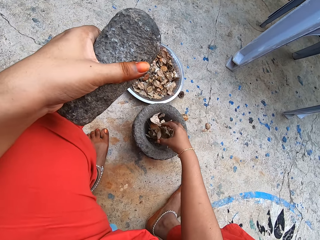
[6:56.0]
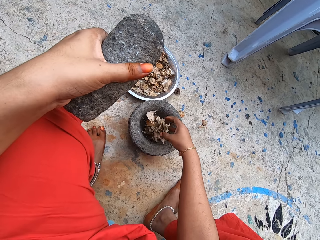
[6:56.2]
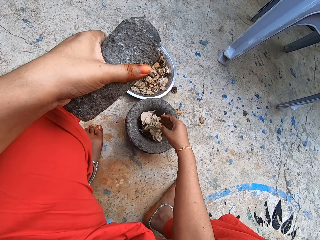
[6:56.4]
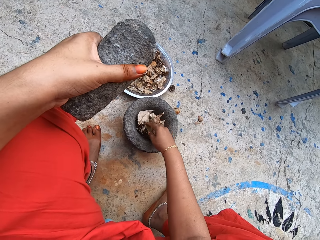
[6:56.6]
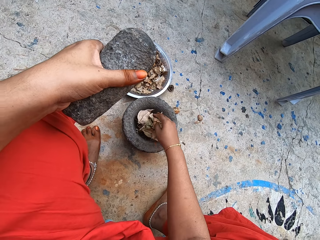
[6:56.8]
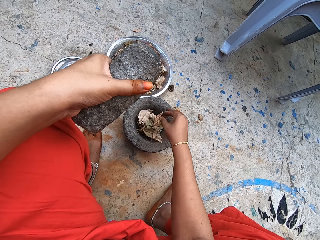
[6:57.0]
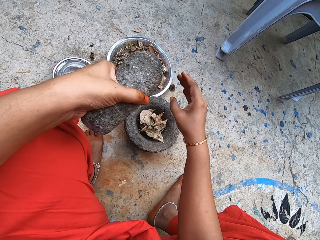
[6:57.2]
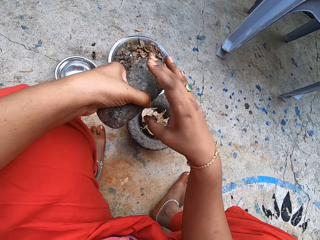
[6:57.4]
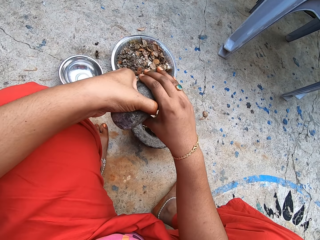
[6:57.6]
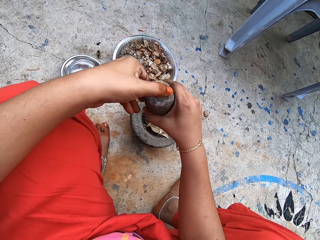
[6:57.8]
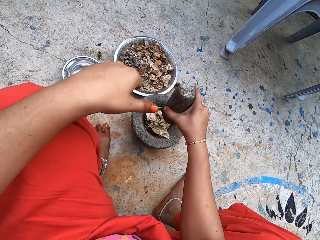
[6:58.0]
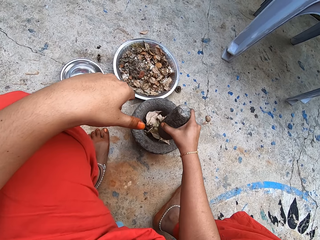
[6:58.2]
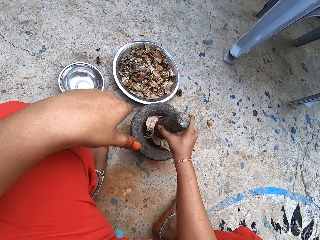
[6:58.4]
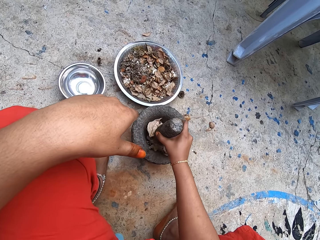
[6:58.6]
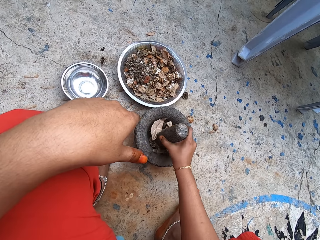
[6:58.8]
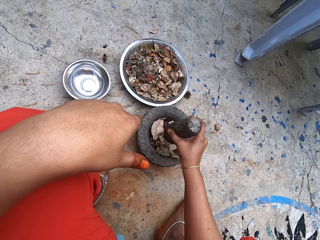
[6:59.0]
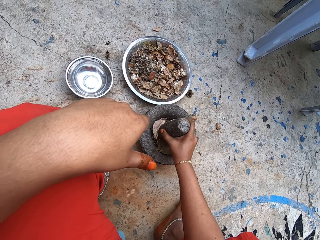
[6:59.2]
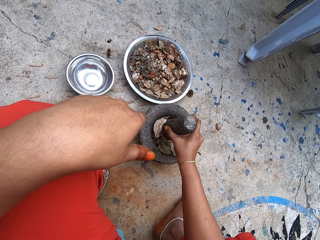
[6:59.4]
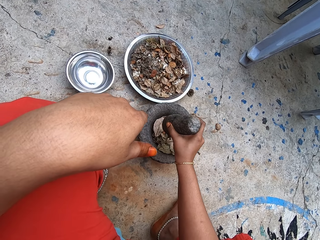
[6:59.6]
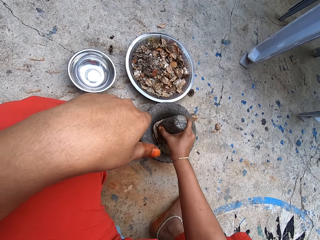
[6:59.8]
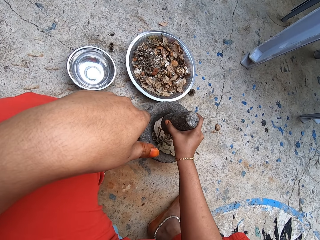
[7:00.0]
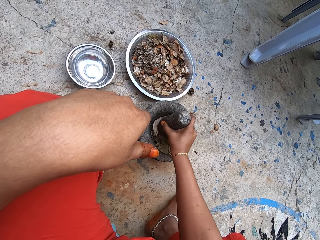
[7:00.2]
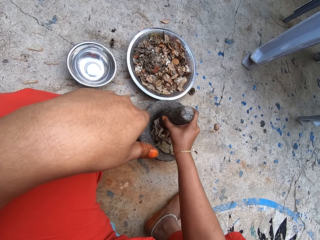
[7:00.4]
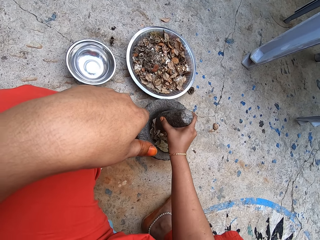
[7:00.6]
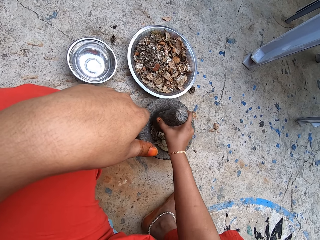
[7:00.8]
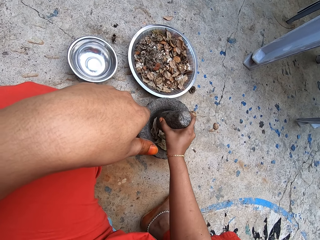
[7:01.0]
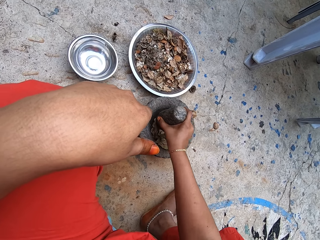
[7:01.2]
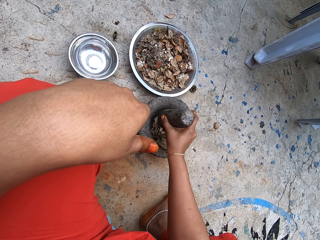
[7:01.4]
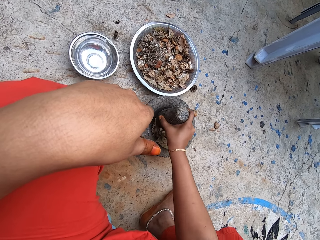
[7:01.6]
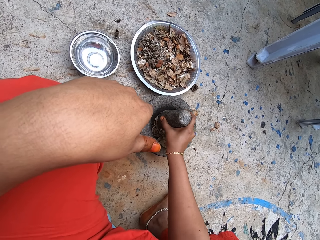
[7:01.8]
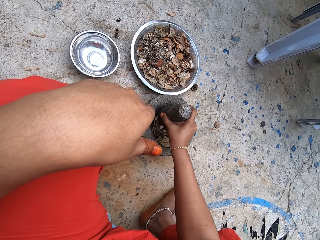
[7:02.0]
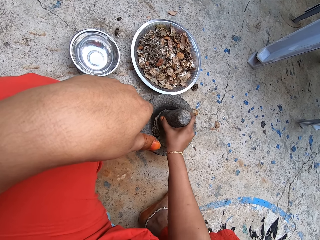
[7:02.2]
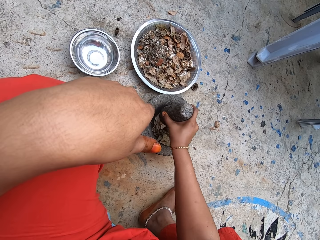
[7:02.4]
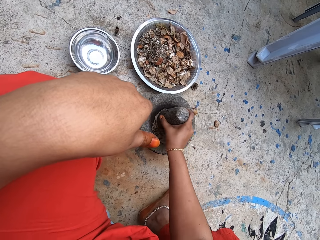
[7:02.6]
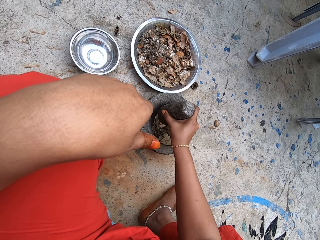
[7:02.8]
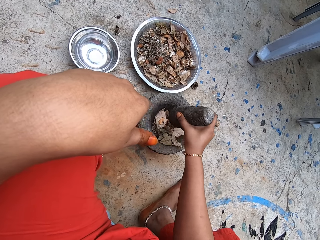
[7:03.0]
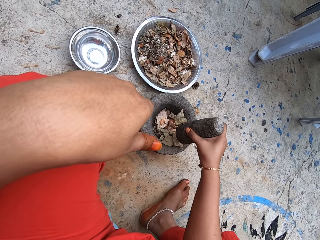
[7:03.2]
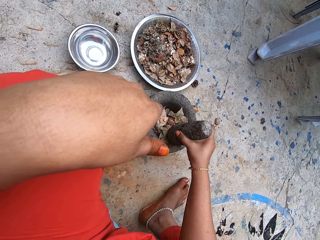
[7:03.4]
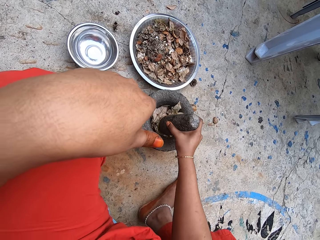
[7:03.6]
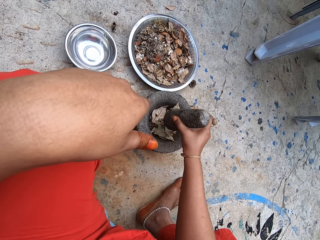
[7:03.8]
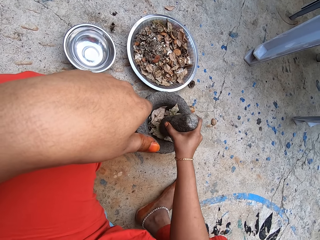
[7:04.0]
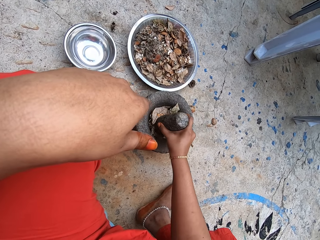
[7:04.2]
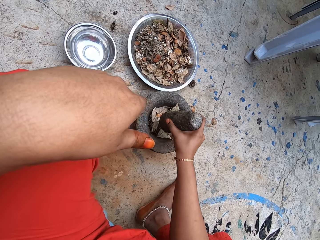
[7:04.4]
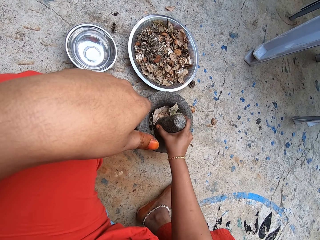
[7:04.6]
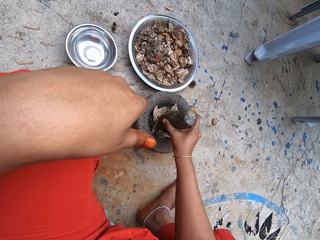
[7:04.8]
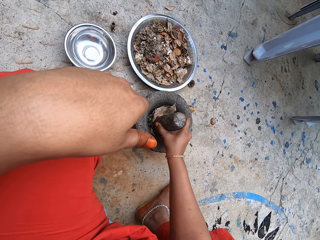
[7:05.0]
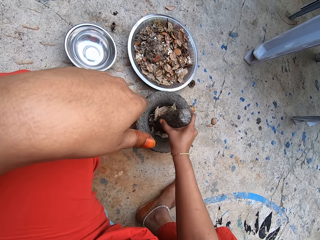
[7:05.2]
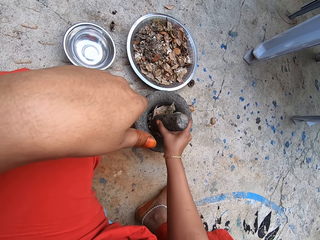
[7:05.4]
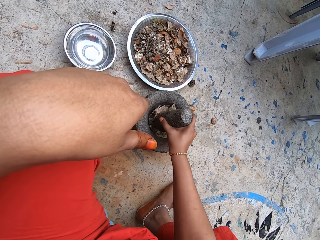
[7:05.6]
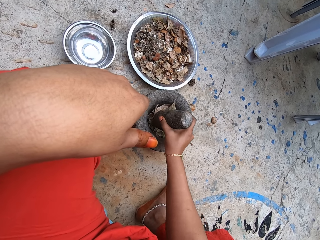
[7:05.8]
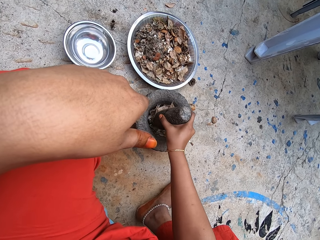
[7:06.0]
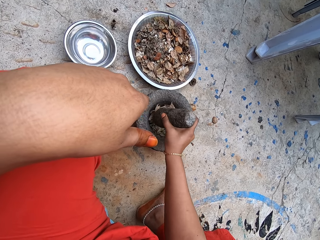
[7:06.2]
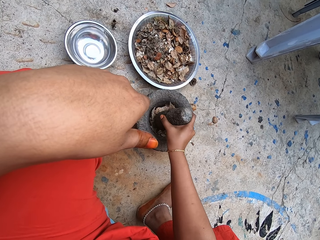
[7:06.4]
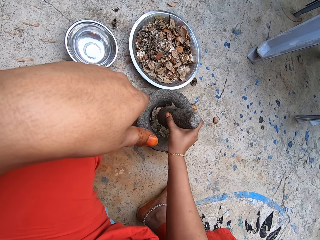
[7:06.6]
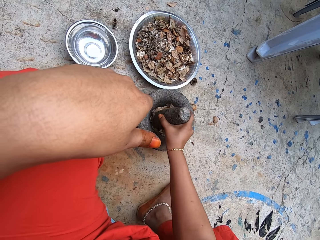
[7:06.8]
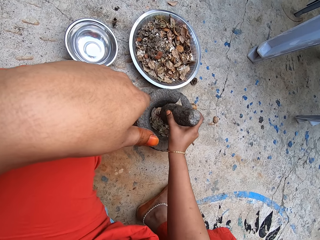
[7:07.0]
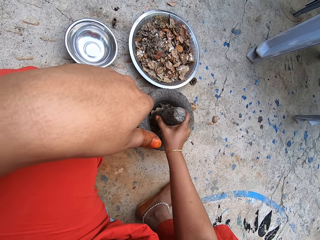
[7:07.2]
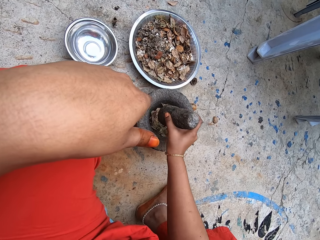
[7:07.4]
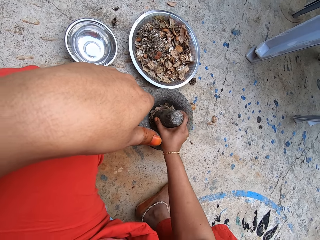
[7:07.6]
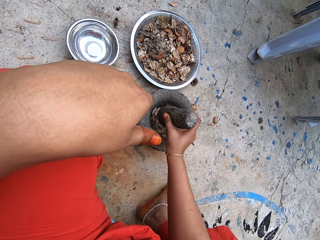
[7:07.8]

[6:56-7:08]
The camera wearer drops the dry leaves in the mortar on the ground with her right hand. She passes the pestle in her right hand to her left hand. She pounds the dry lime slices and dry leaves in the mortar on the ground with the pestle in her right hand. She moves the dry lime slices and leaves in the mortar on the ground with the pestle in her right hand. She pounds the dry lime slices and dry leaves in the mortar on the ground with the pestle in her right hand.

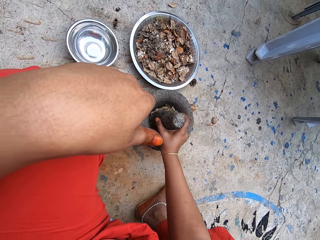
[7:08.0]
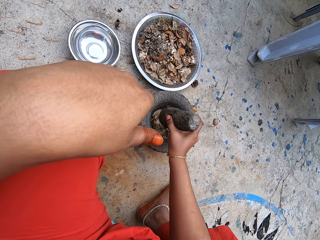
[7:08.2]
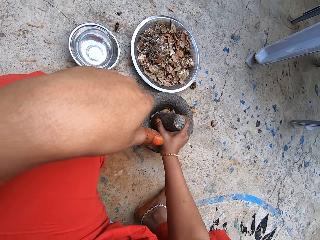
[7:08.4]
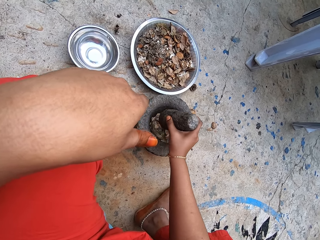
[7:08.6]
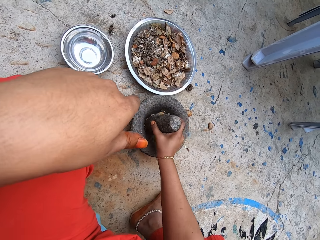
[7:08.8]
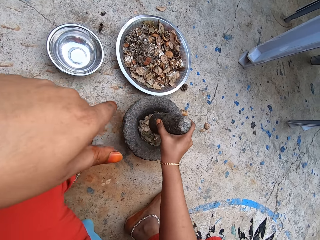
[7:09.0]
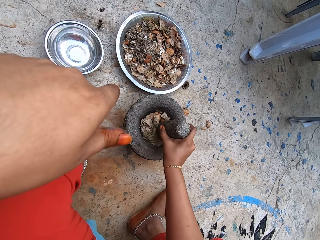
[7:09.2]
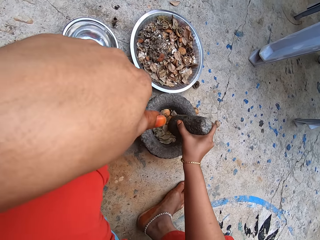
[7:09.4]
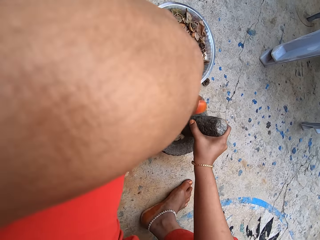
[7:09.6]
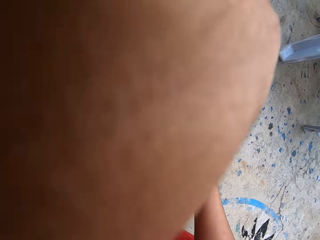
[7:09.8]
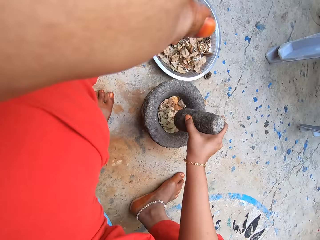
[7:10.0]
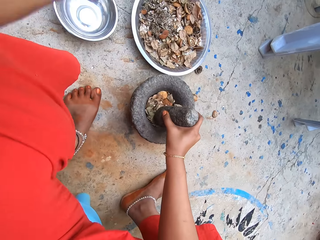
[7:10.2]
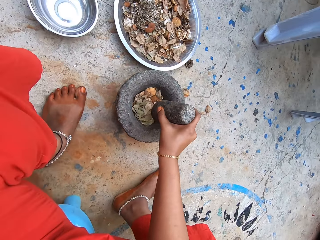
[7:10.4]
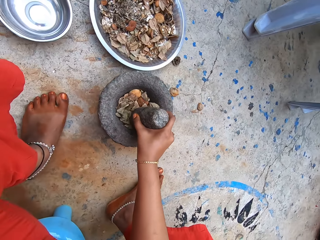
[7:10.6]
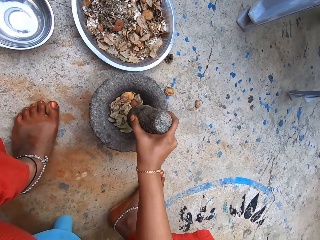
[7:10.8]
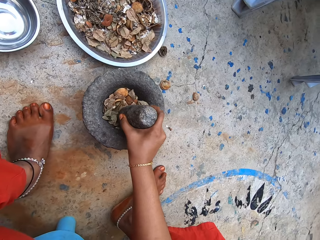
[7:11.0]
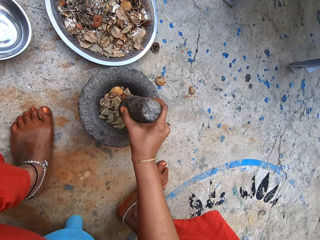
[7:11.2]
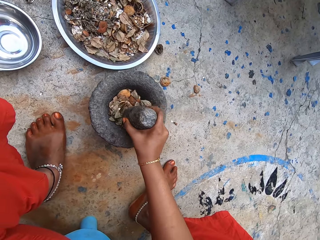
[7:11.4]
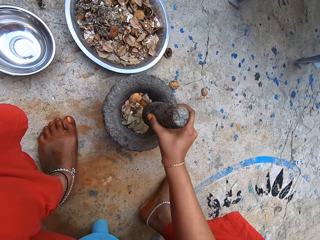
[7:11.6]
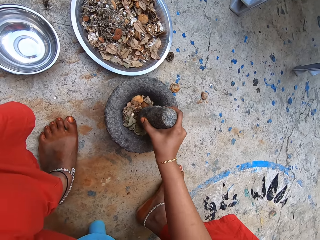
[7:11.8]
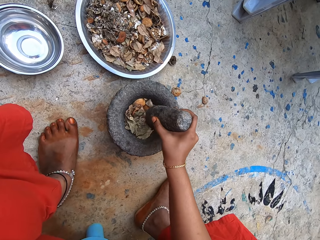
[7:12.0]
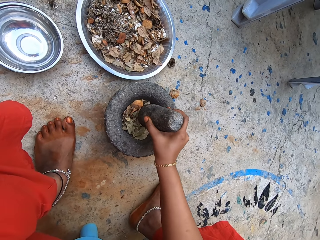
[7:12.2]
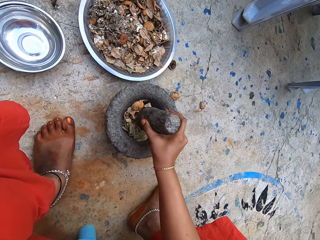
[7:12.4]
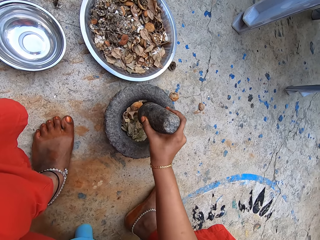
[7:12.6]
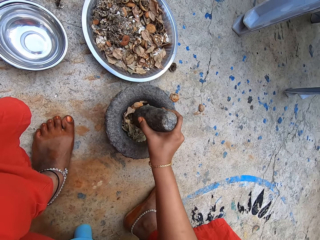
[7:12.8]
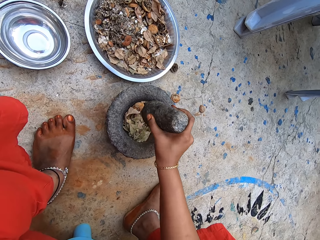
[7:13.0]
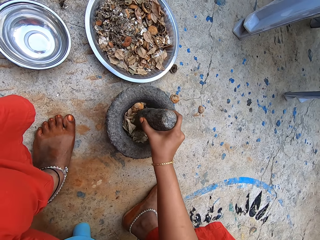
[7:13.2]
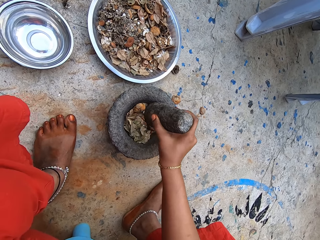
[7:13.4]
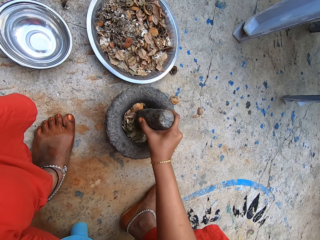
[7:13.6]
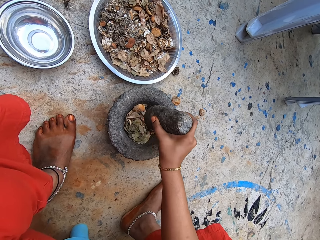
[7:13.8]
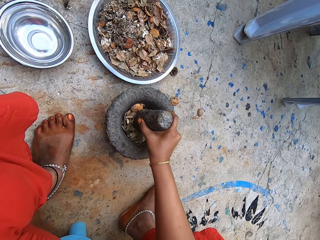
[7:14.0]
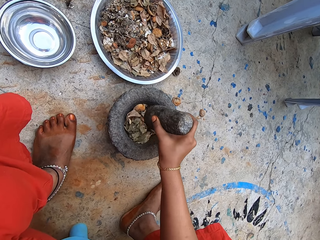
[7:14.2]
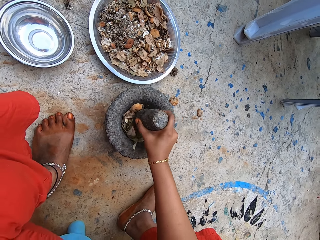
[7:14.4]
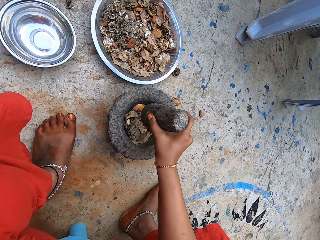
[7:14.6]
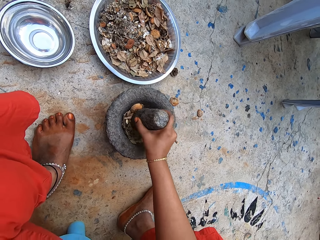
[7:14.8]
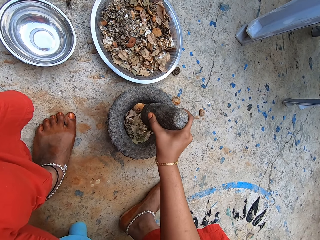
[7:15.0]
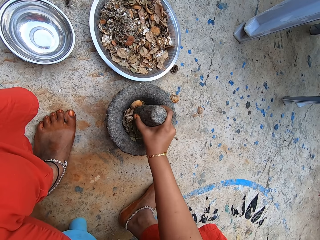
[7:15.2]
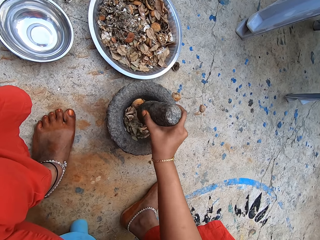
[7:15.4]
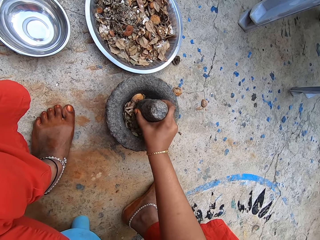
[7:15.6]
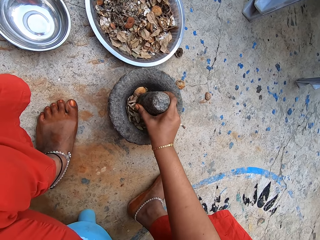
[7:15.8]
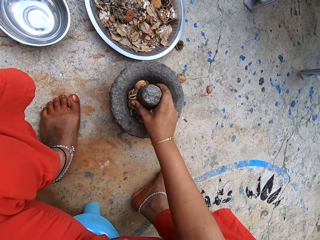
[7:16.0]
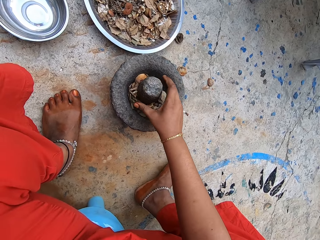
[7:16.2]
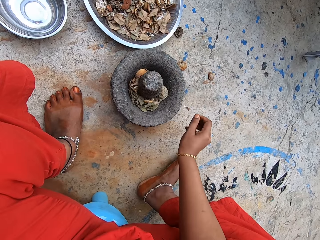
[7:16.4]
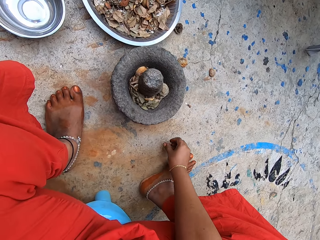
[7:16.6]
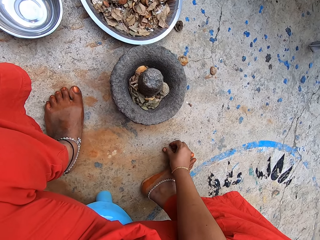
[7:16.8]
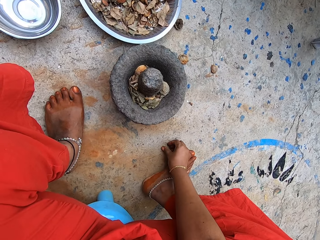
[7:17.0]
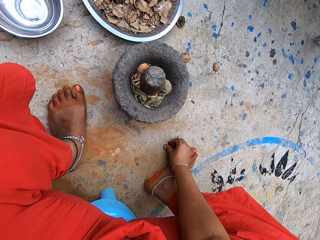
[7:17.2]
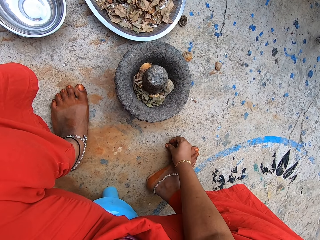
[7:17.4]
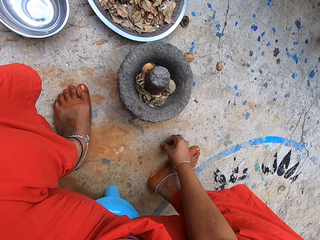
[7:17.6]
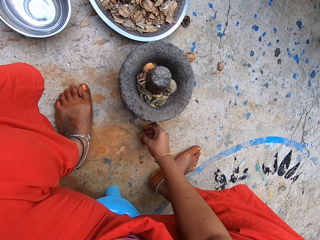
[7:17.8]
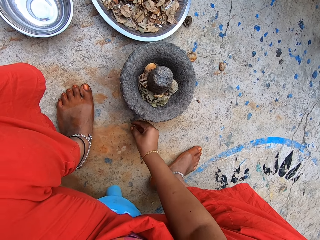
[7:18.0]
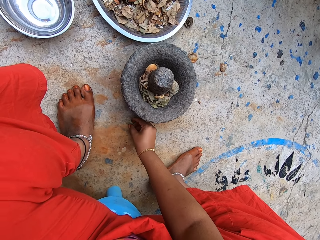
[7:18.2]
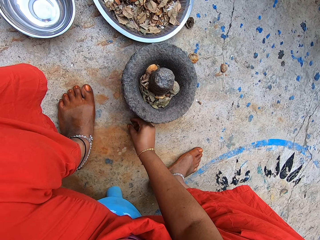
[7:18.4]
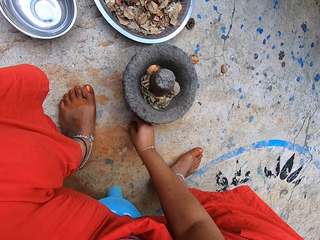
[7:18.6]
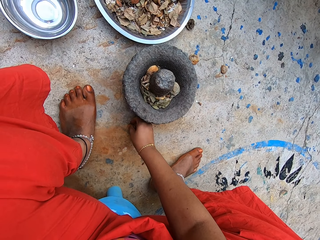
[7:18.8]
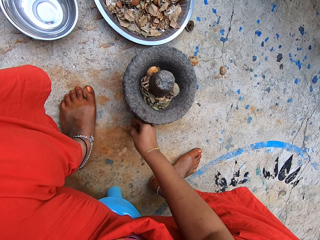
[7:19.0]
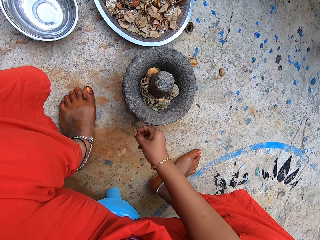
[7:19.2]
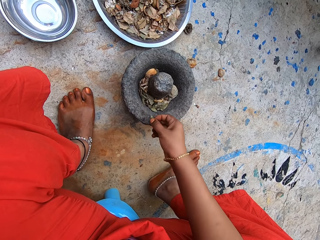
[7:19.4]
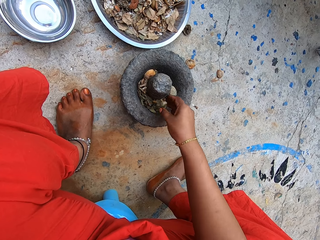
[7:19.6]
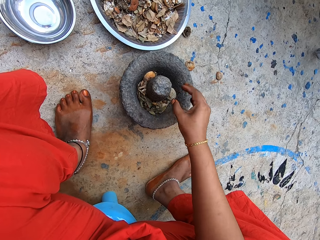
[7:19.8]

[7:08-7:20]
The camera wearer places the pestle in the mortar on the ground with her right hand. She removes the hand from the pestle. She picks up dry leaves from the ground with her right hand.
